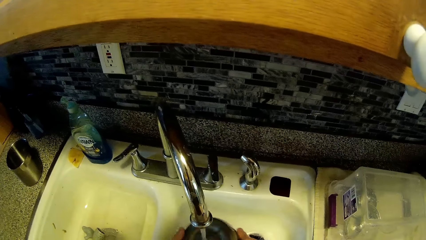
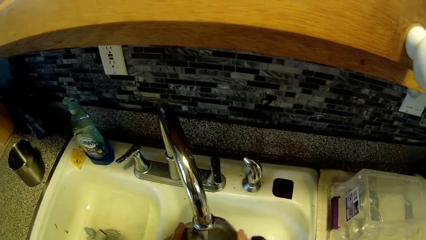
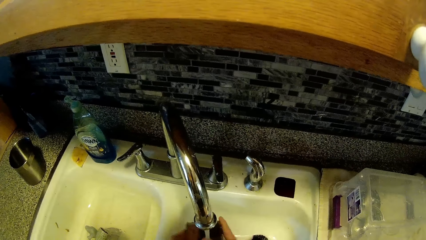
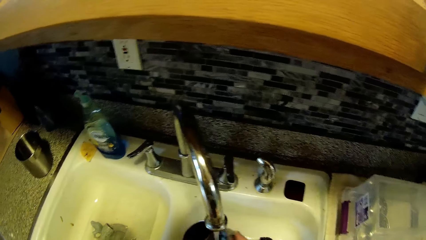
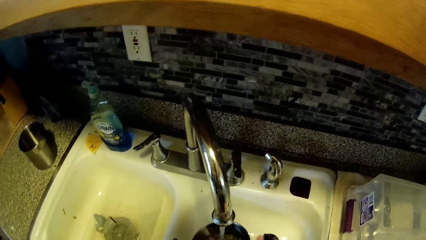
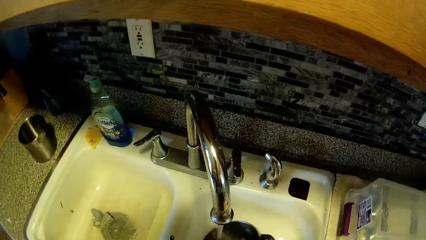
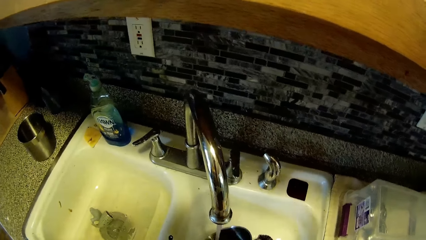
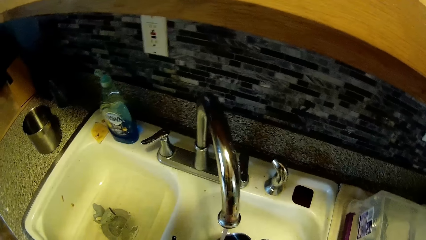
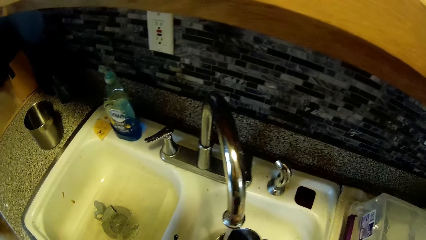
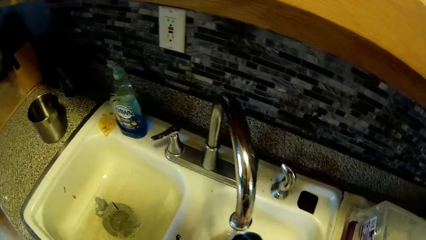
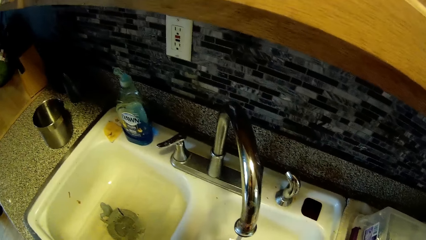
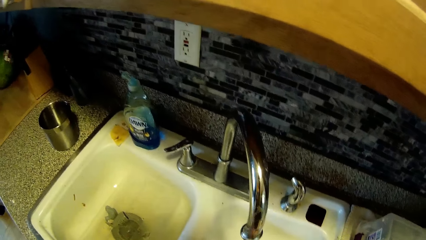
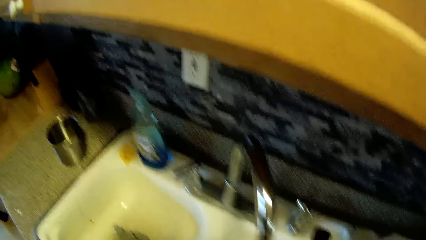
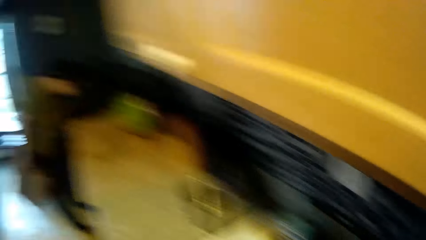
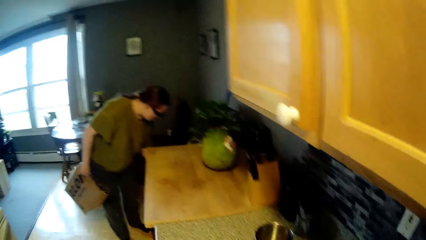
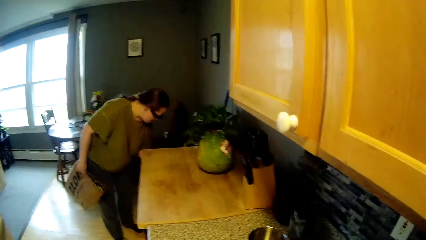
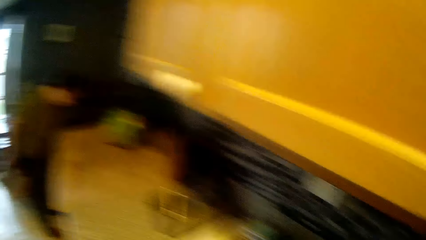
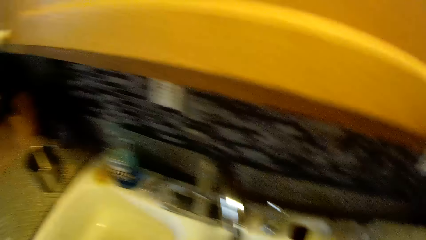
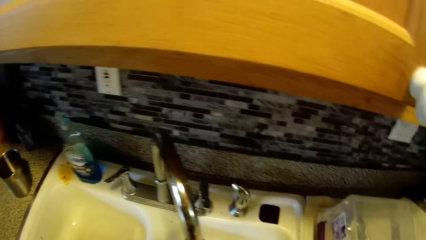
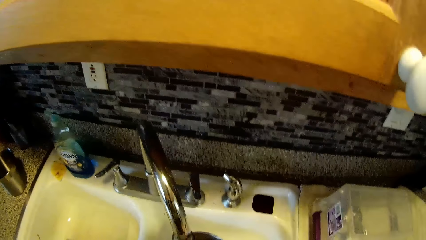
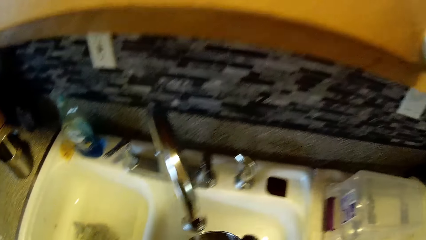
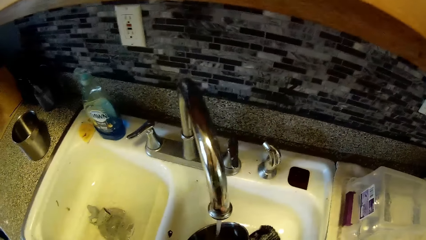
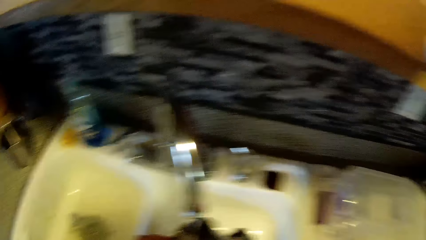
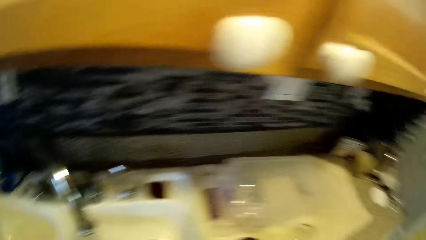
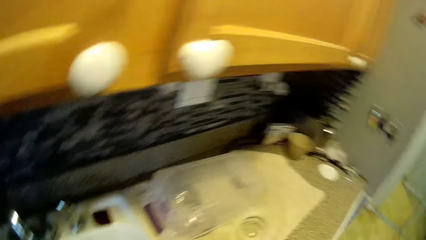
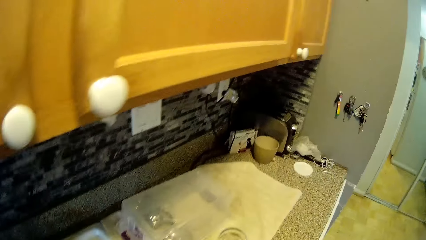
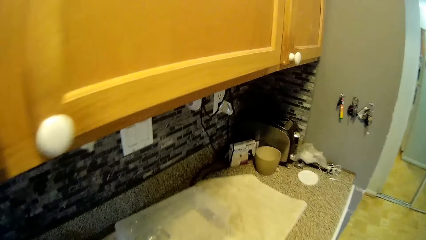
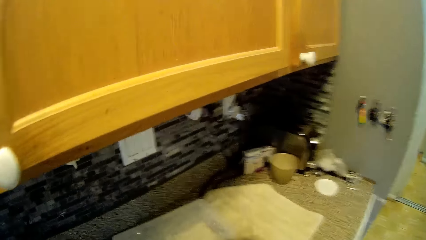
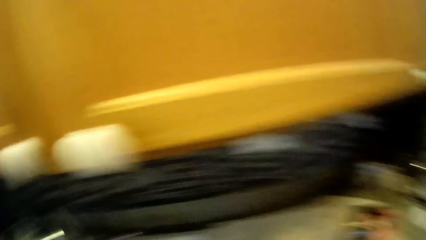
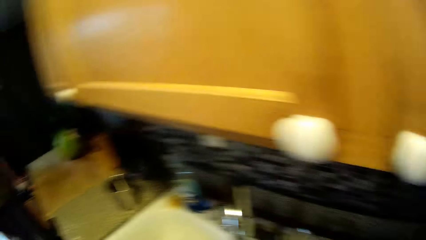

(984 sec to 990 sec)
The woman bends to pick up a bag.

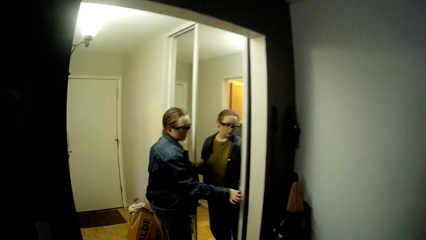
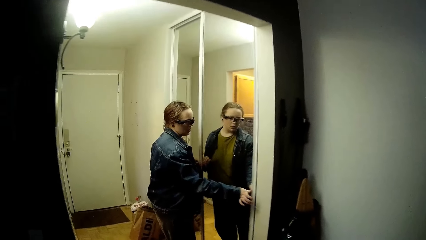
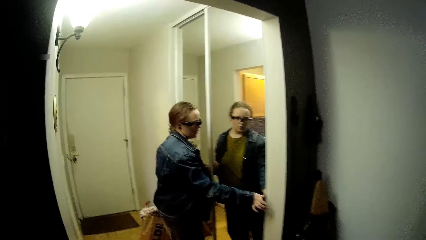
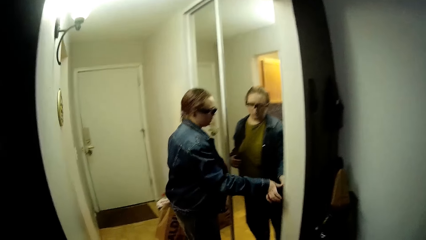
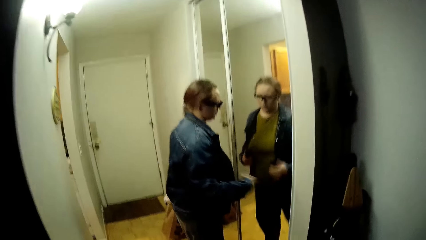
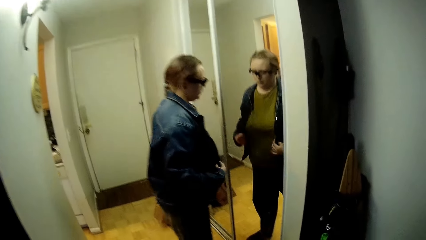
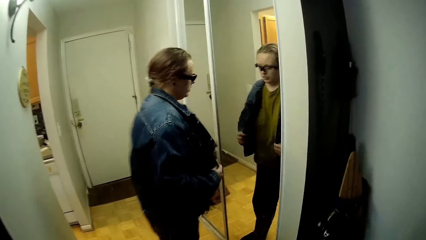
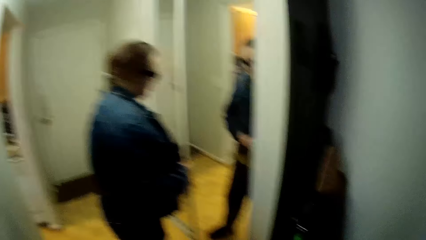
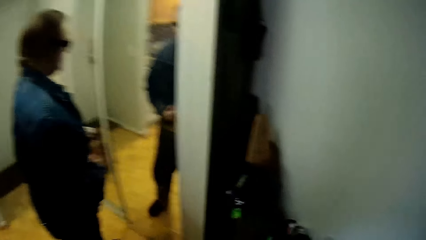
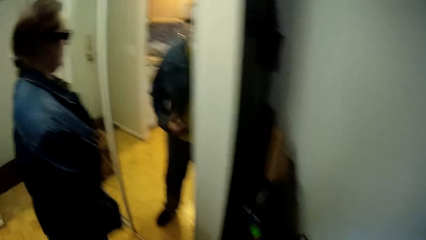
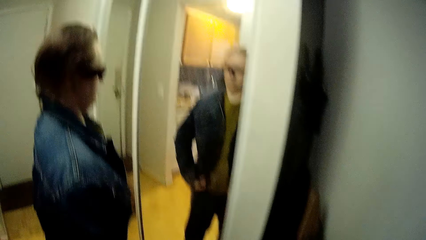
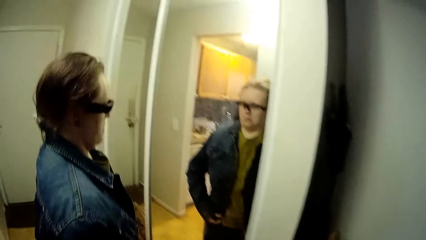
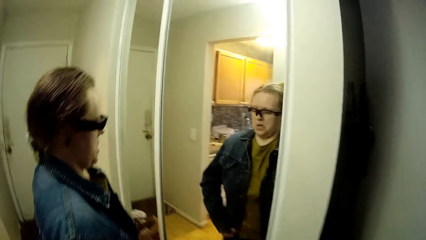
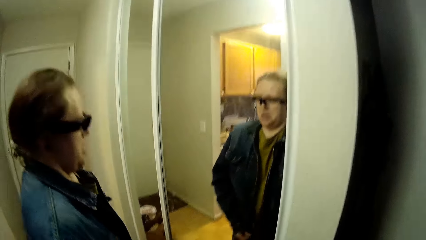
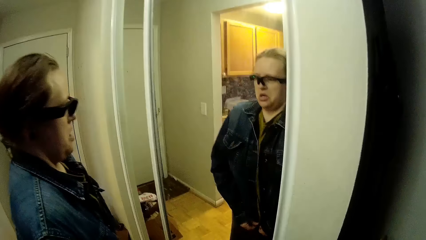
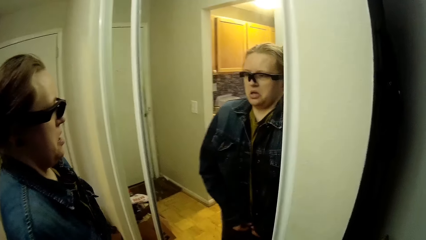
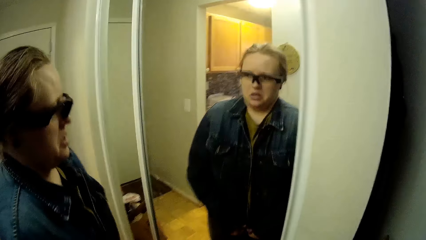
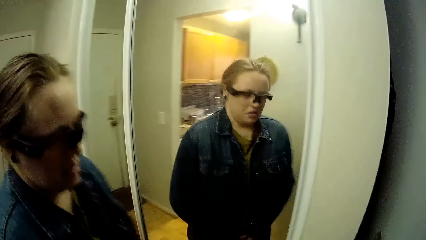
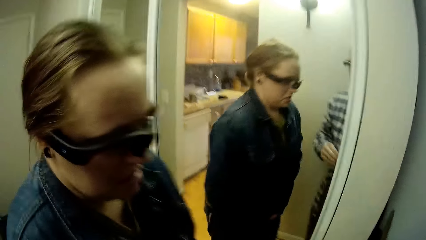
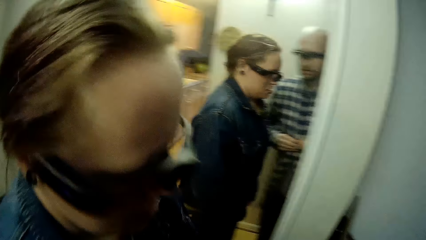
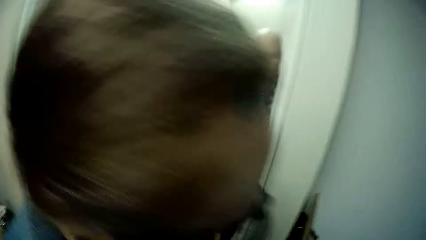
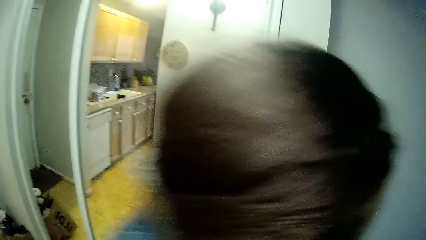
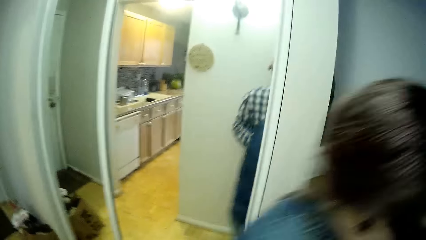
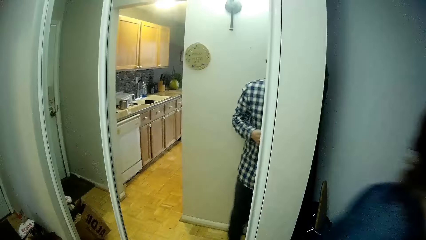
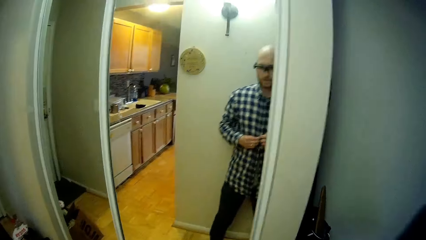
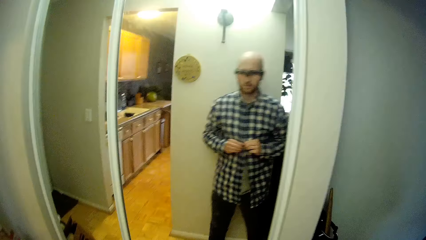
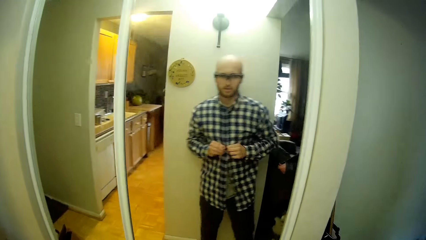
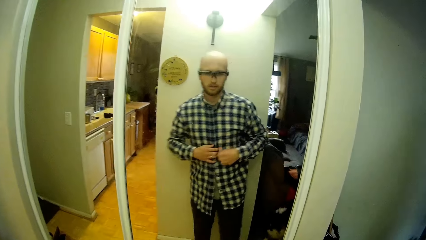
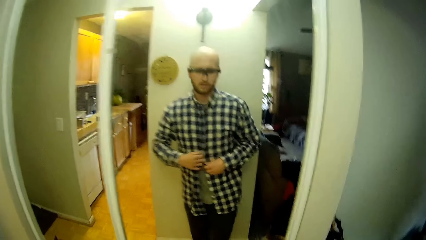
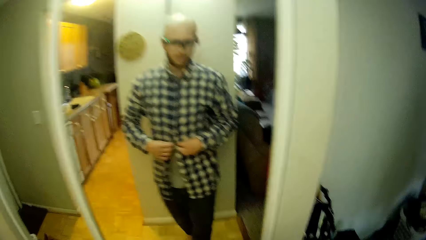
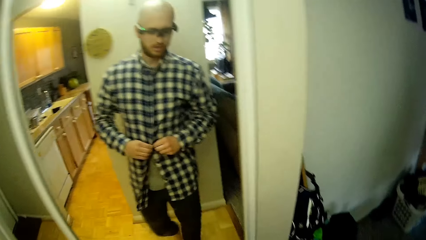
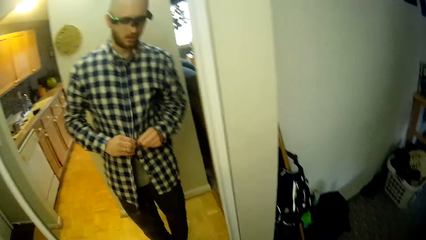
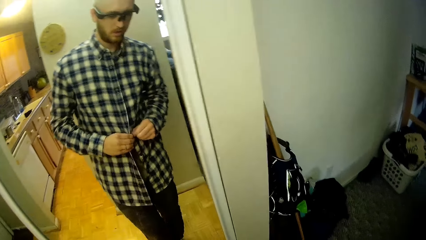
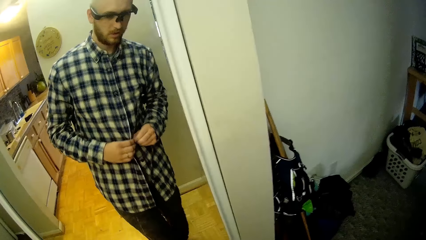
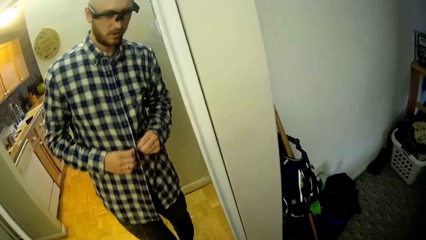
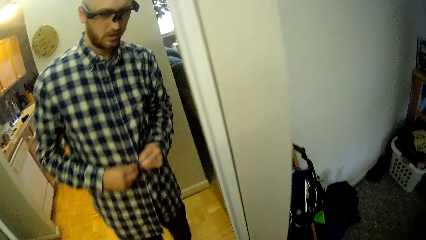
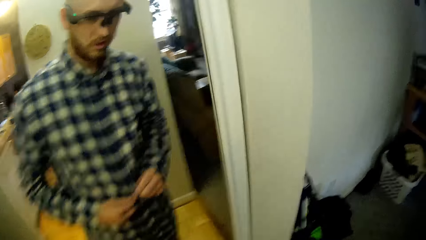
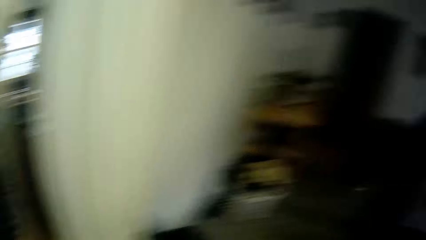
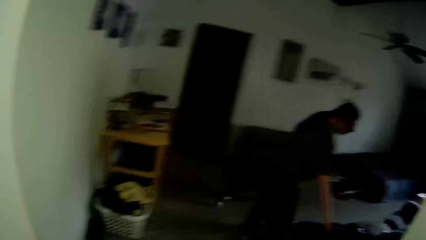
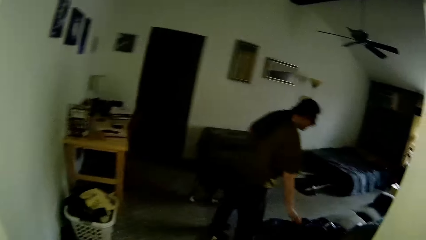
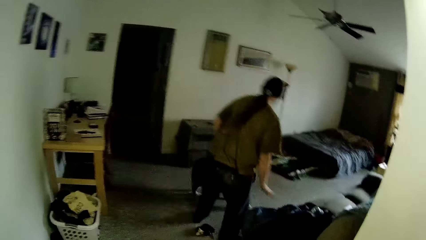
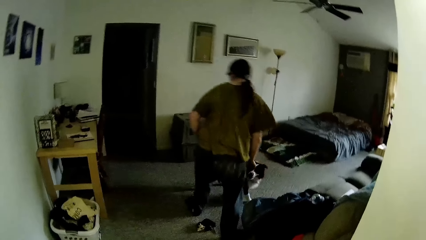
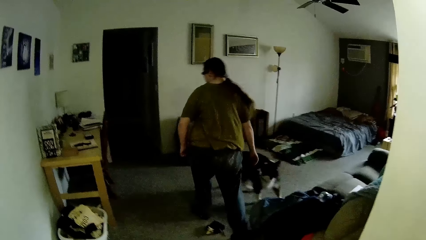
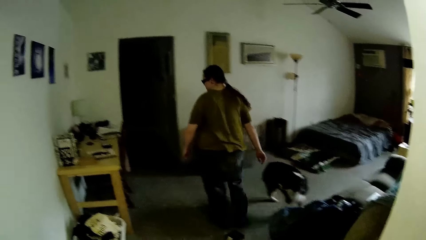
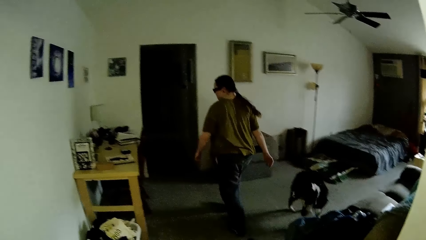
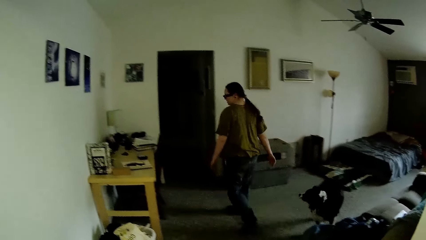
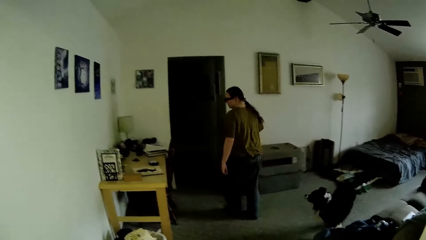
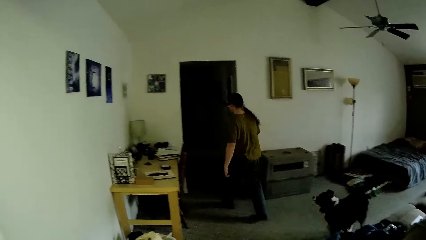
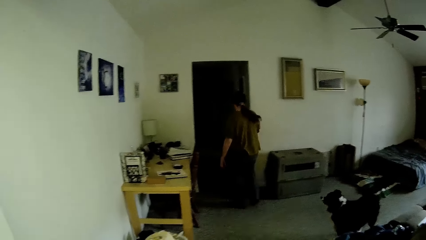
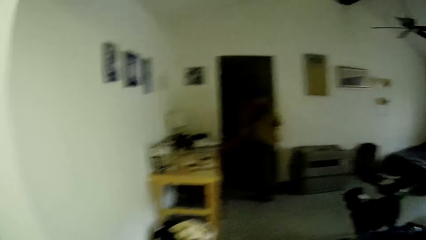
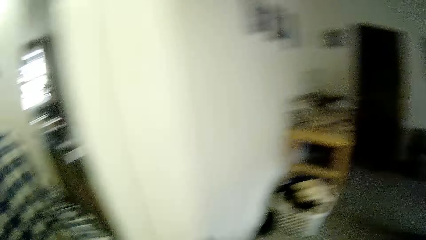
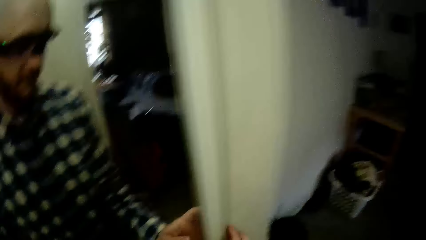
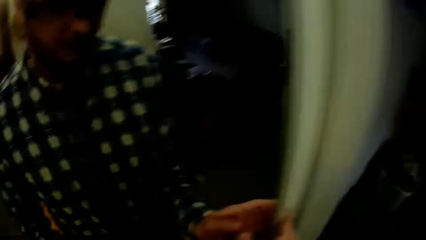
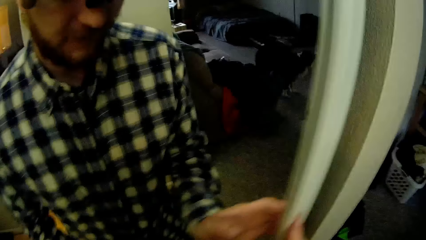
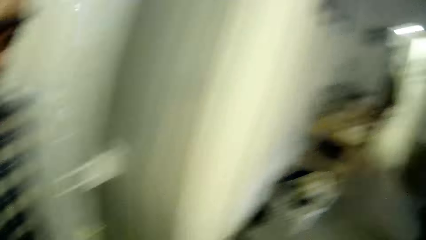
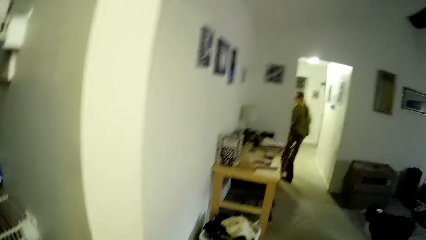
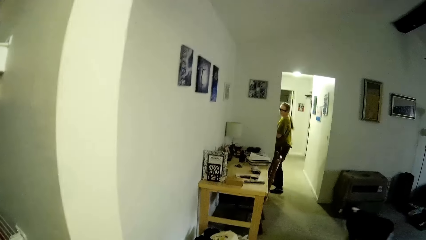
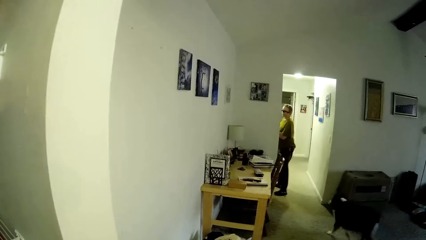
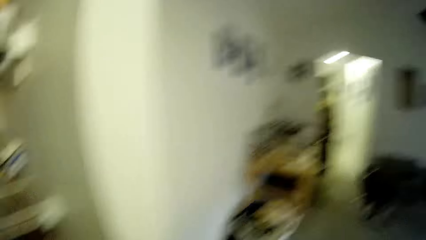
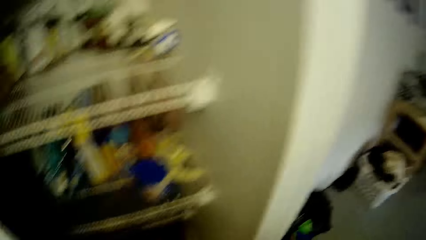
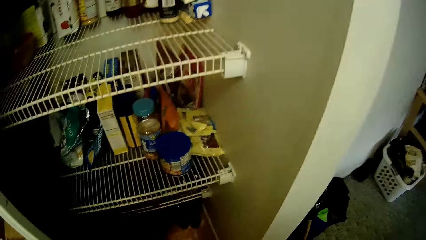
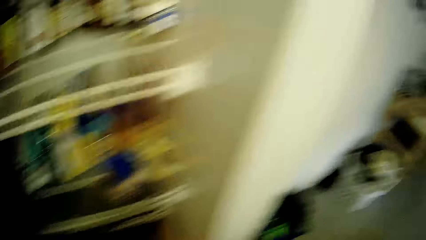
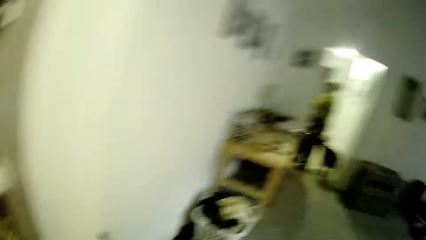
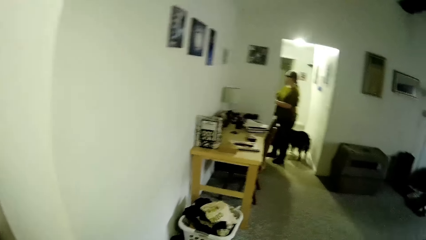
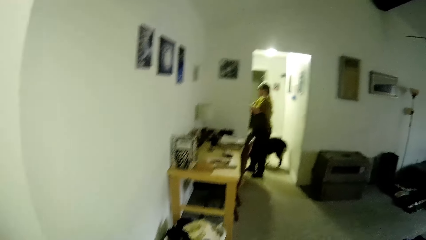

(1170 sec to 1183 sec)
The woman views herself through a mirror. The woman walks into the room in a corridor. The camera wearer buttons up his shirt with both hands and views himself in the mirror. The woman removes her hand from the couch. The woman walks out of the room through the corridor. The camera wearer opens the closet with his right hand. A dog walks out of the room through the corridor.
